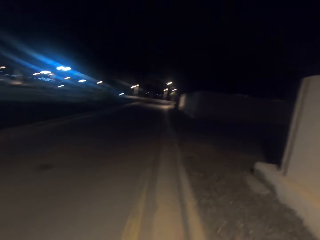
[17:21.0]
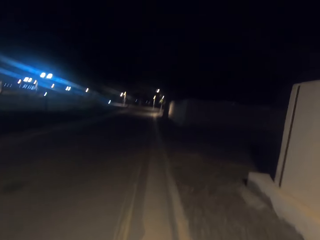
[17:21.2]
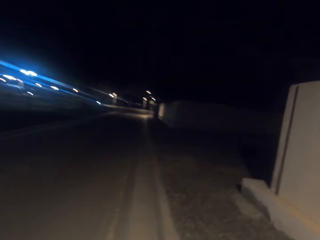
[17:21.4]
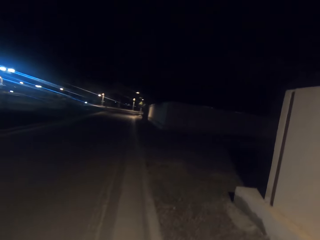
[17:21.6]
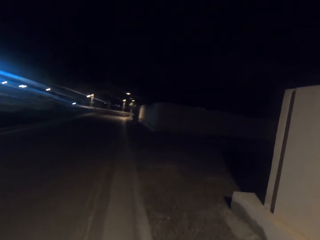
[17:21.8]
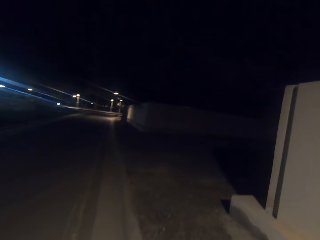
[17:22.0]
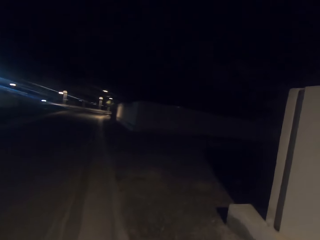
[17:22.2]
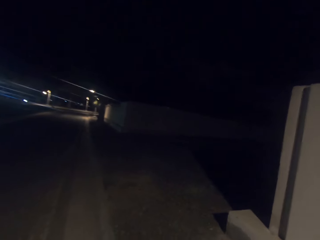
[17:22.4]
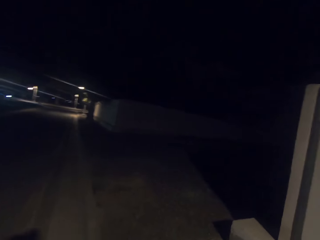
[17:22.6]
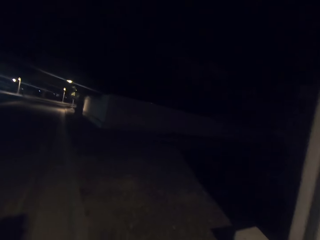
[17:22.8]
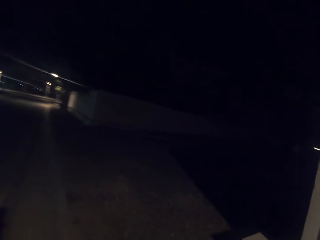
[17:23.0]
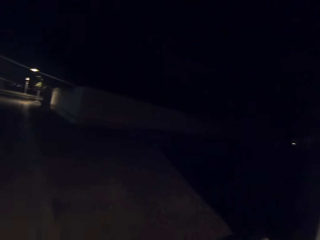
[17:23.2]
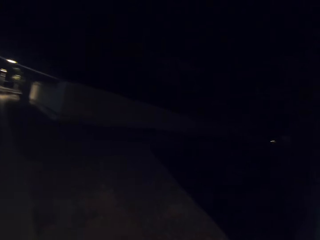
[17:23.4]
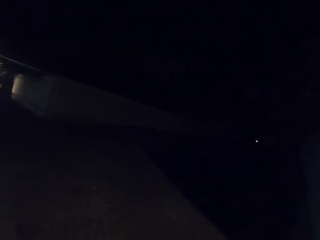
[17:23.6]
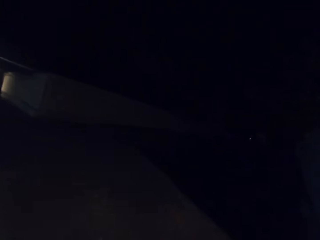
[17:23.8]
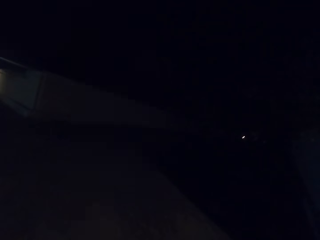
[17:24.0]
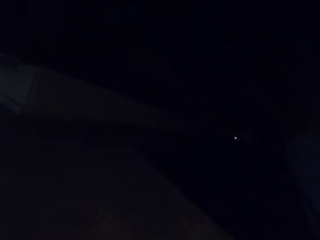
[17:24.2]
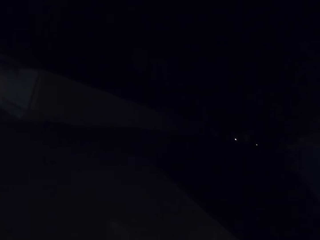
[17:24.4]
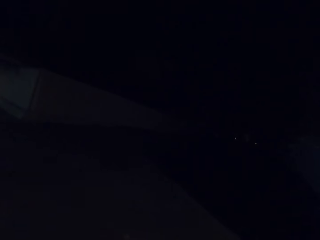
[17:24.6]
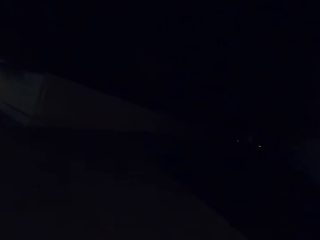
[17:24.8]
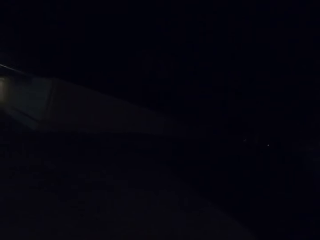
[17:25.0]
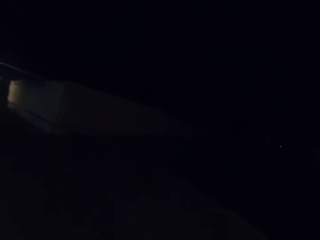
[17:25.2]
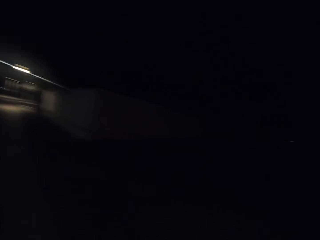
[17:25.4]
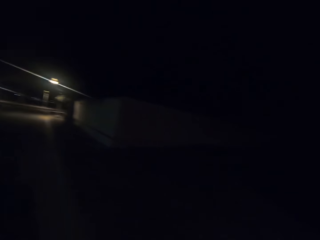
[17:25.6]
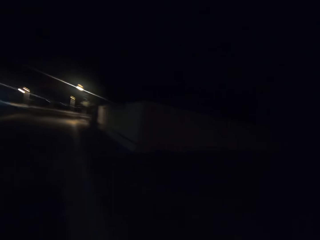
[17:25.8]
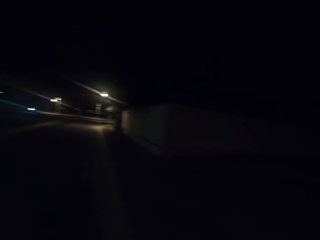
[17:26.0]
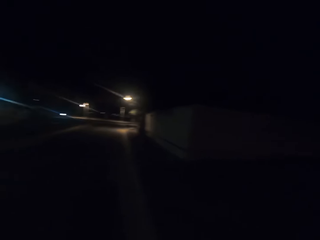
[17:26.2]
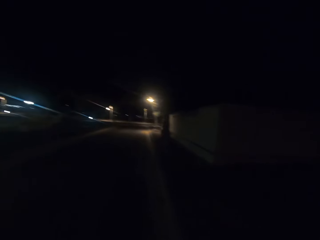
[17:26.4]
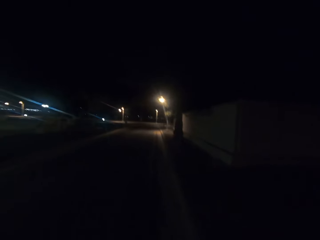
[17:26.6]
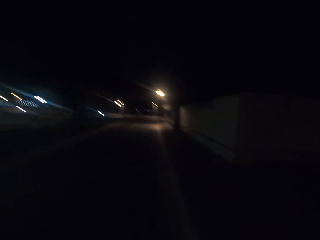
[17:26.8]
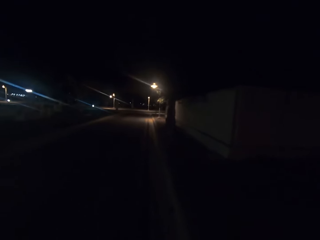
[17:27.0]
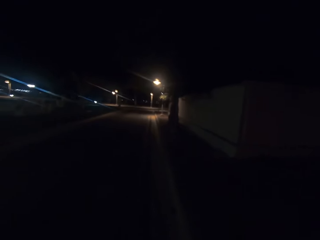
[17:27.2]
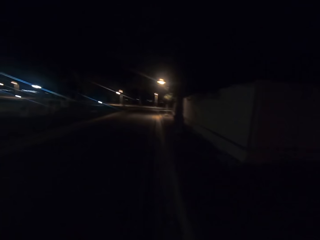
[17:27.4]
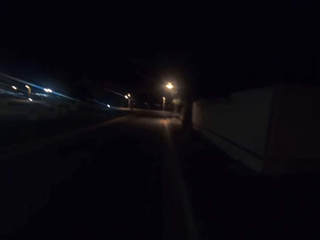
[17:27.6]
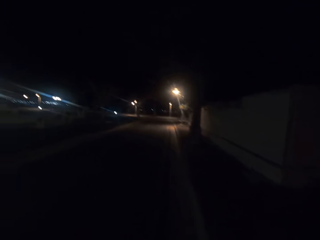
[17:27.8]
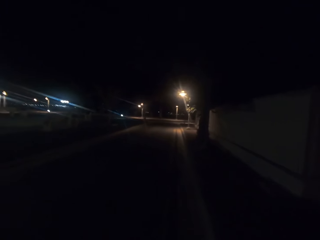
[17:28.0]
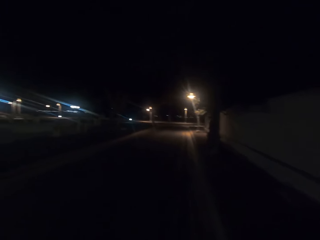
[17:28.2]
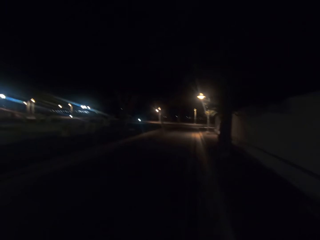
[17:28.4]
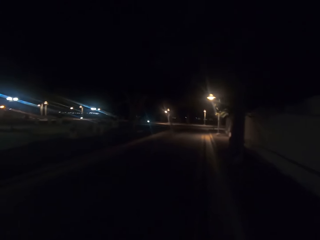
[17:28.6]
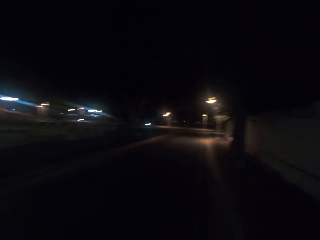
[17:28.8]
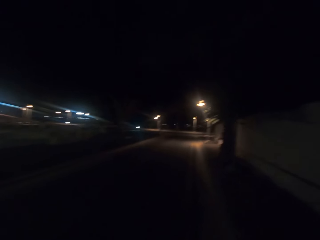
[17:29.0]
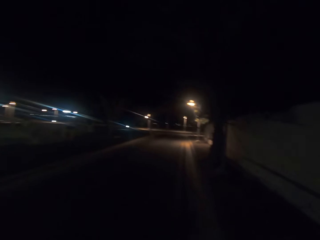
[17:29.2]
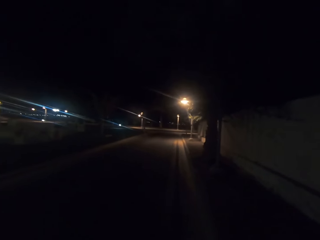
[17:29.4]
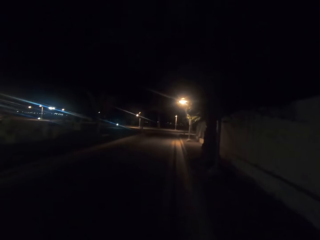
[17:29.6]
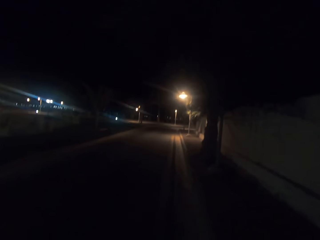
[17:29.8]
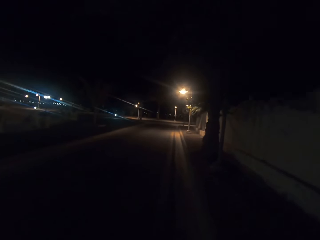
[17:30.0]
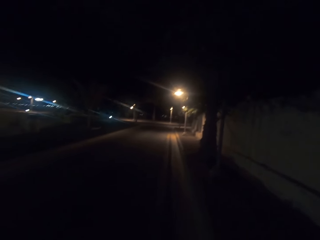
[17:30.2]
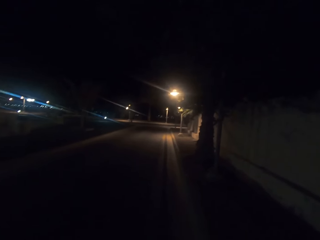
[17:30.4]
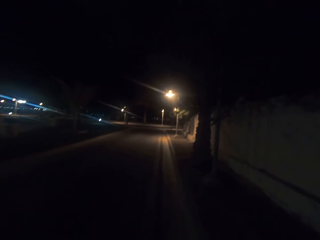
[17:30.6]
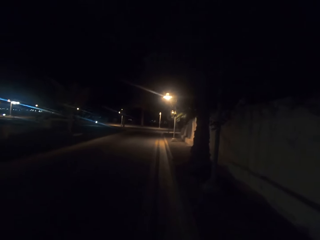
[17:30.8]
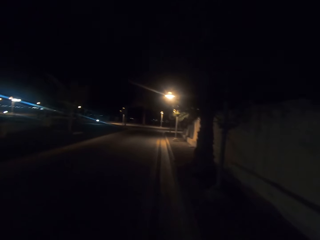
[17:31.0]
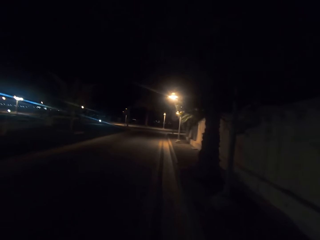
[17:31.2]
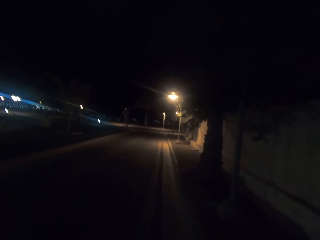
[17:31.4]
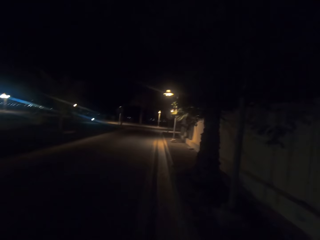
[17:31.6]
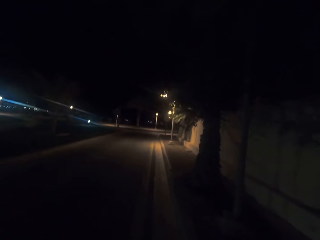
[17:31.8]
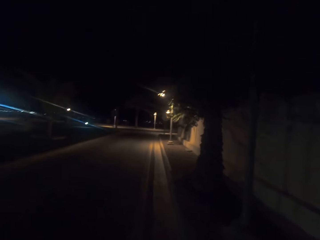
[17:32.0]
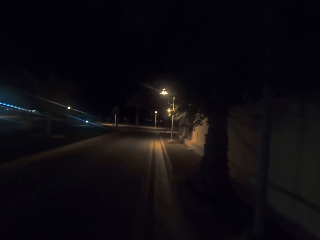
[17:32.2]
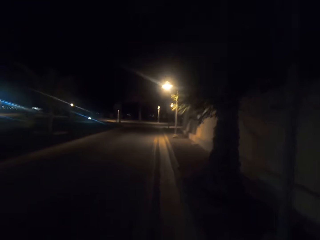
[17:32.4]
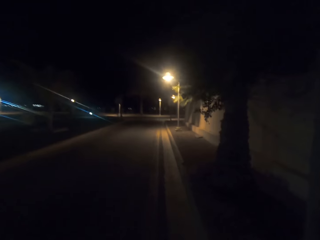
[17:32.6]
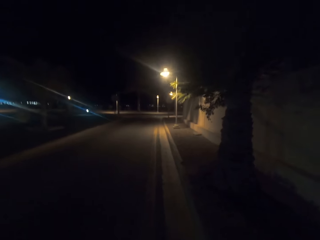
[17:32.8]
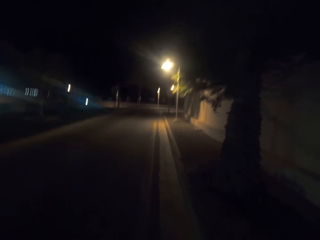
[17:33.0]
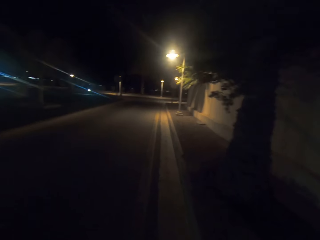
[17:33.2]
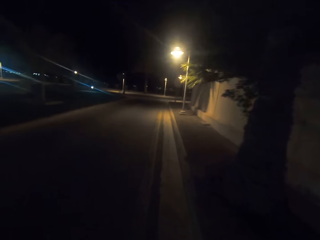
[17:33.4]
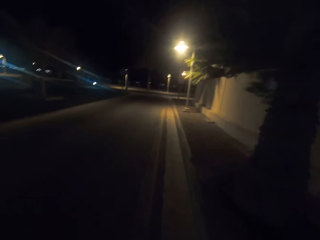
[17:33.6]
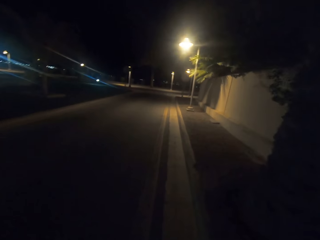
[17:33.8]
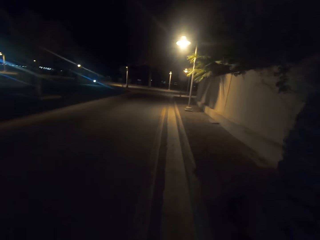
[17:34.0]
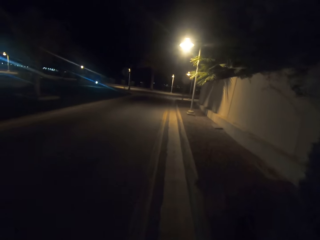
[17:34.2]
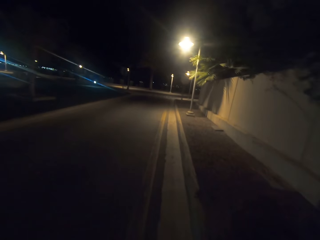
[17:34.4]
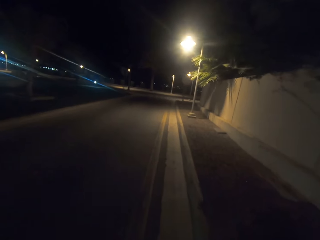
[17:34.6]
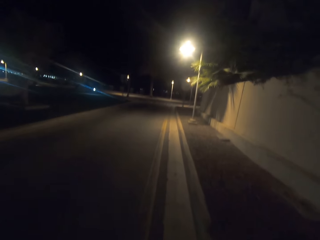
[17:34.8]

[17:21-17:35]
The camera wearer looks around. They walk on a road.

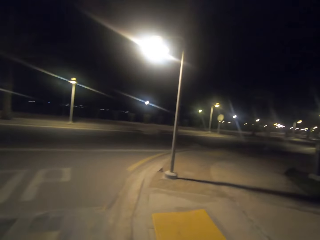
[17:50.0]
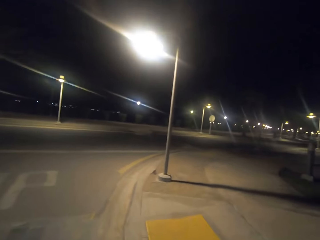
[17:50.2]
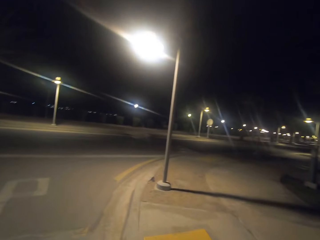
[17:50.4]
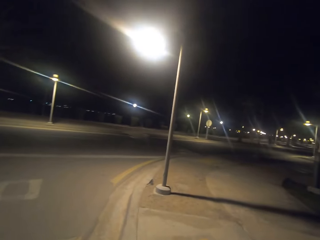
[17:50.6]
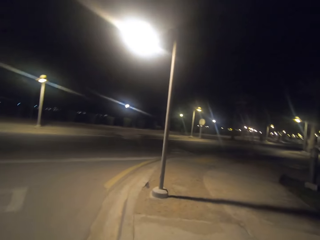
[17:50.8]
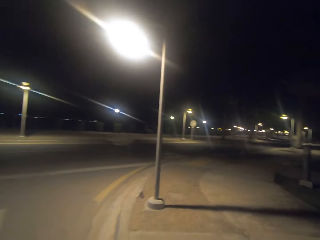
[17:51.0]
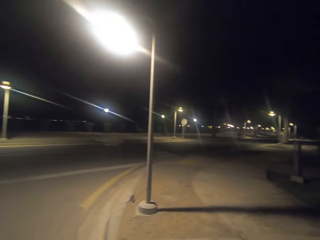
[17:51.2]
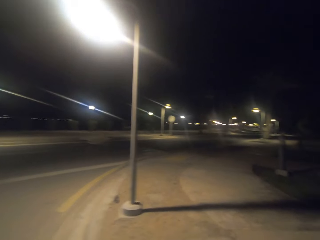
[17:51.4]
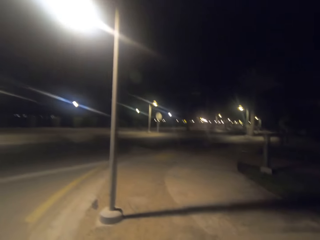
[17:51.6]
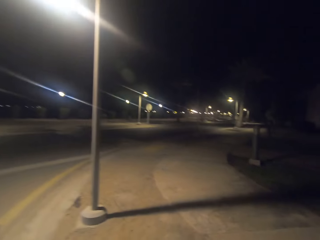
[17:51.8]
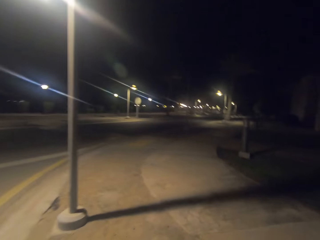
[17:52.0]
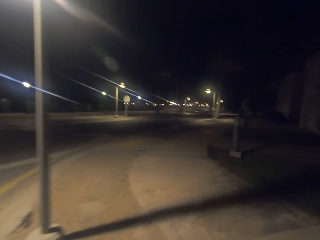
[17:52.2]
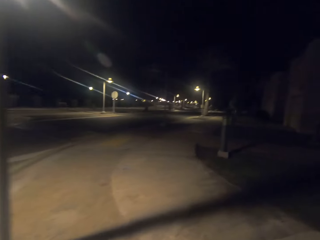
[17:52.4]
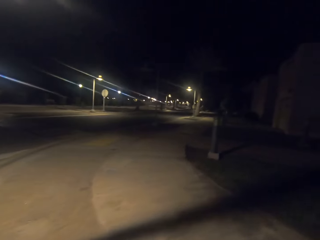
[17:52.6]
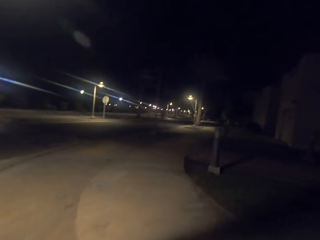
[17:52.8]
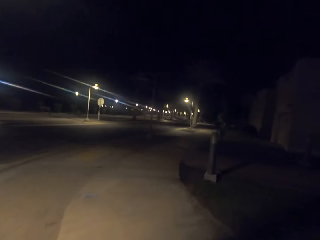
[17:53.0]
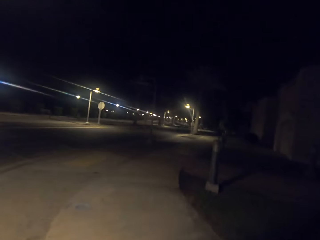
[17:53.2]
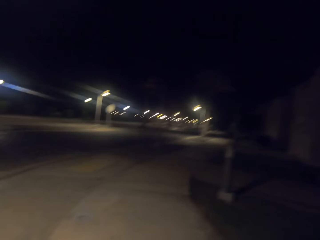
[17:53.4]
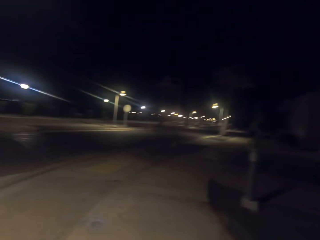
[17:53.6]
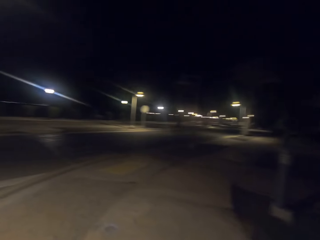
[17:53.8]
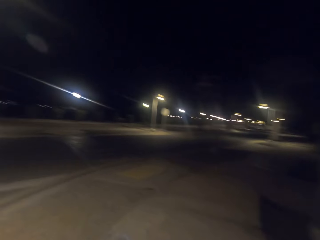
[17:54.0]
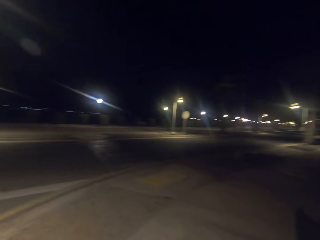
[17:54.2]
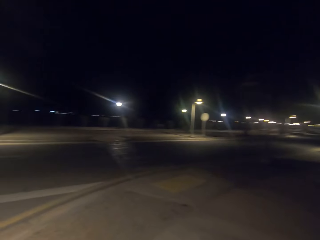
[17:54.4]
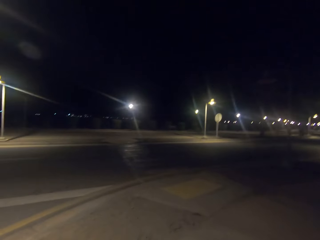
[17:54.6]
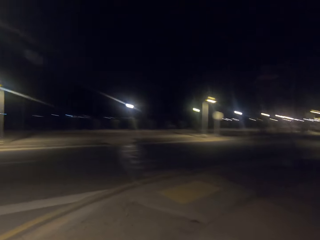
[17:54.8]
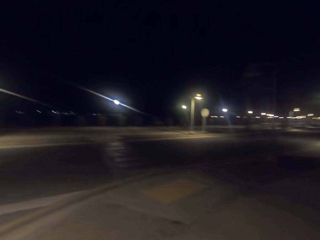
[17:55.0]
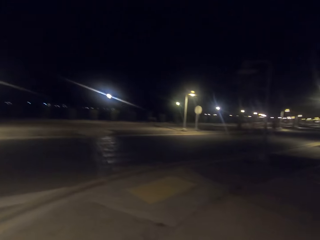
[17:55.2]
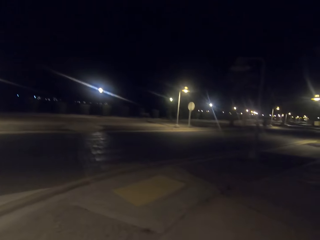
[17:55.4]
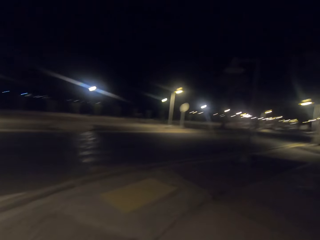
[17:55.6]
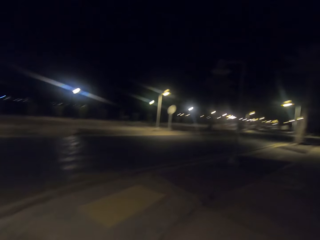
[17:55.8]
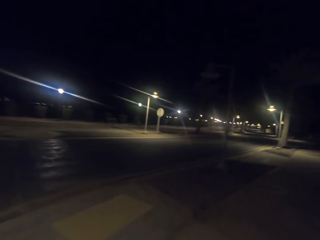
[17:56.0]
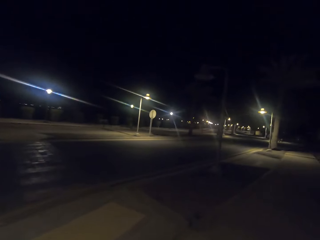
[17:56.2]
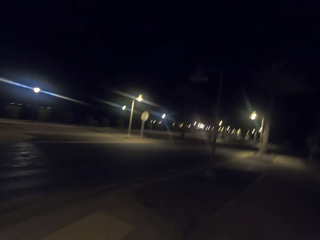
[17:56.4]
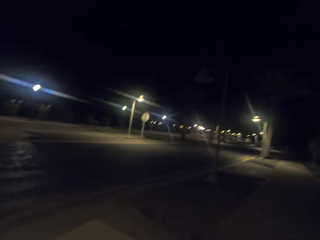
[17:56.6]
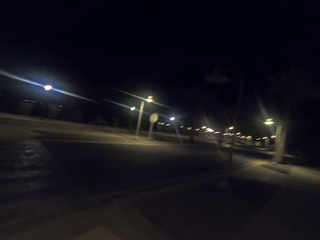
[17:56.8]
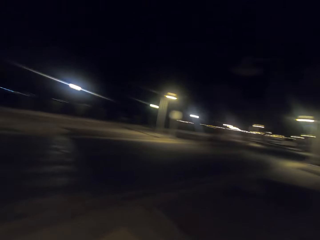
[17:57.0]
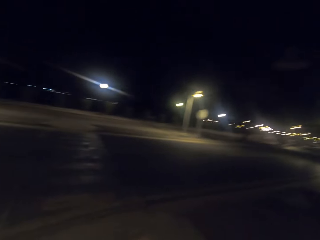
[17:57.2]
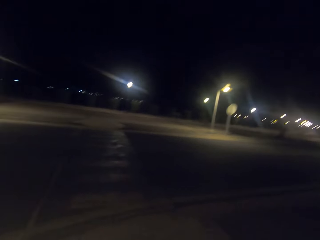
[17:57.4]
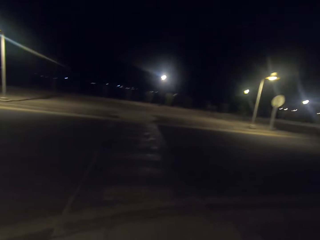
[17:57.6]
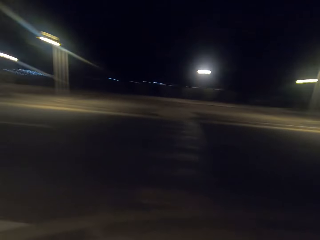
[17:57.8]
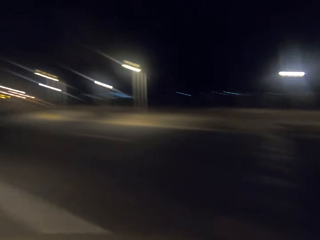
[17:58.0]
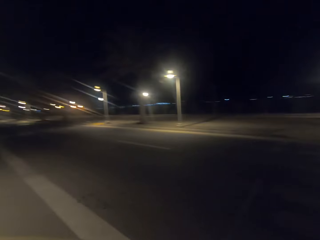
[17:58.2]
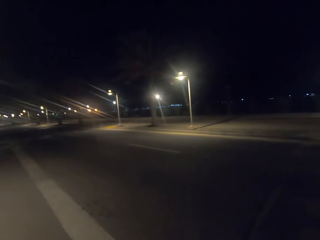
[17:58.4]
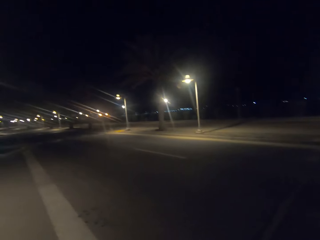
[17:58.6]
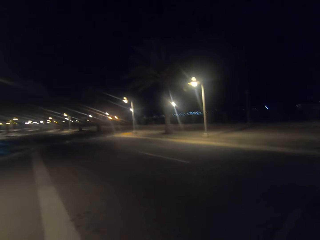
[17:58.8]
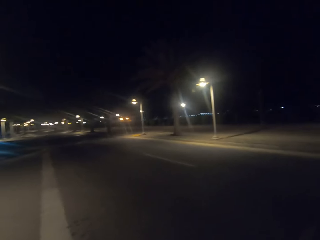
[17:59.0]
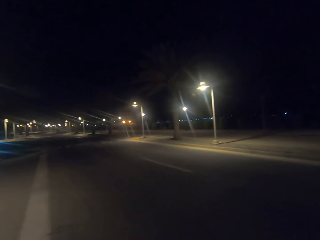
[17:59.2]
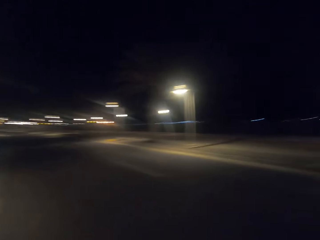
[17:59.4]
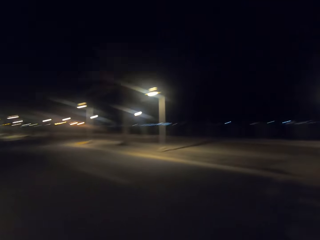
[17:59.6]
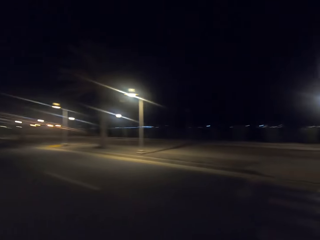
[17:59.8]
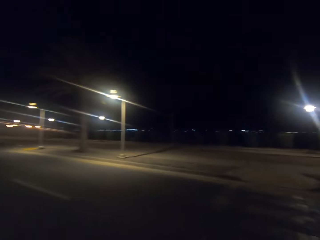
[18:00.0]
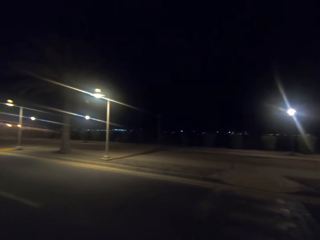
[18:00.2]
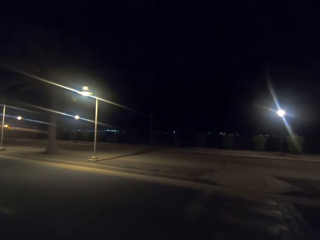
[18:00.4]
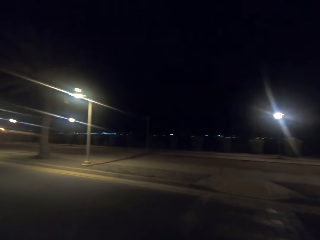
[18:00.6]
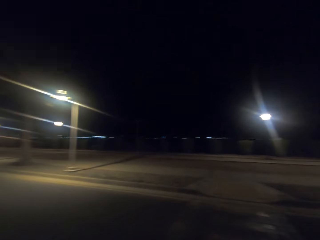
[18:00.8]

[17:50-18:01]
The camera wearer moves to the footpath. They look around, walk on the footpath and cross the road.
